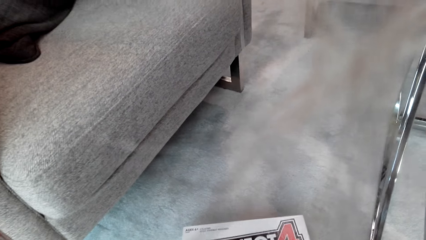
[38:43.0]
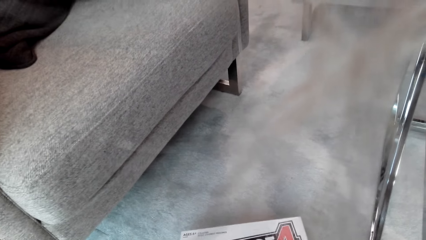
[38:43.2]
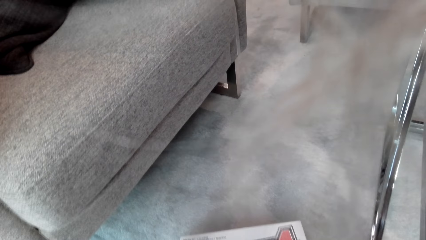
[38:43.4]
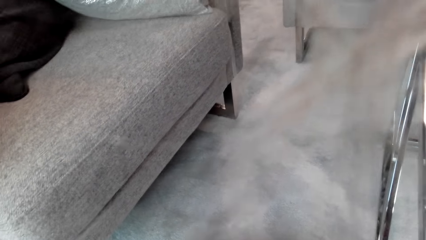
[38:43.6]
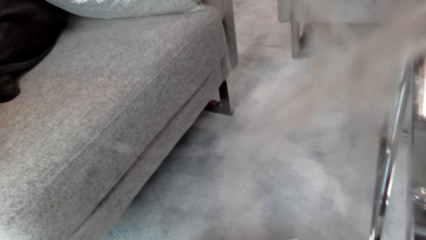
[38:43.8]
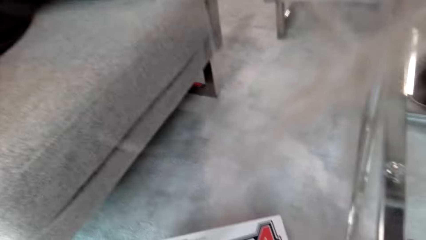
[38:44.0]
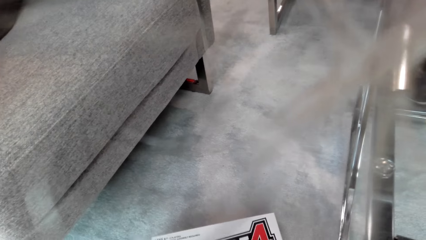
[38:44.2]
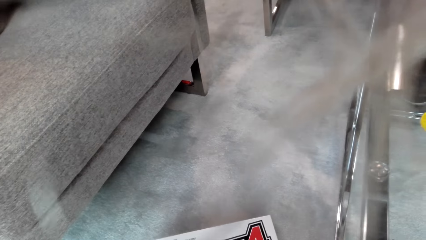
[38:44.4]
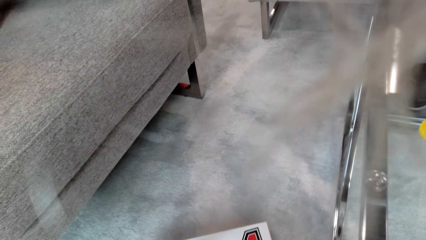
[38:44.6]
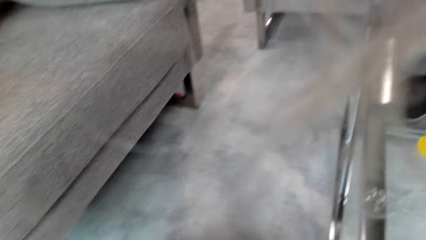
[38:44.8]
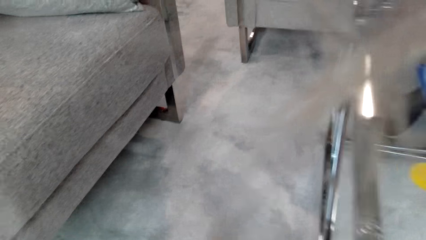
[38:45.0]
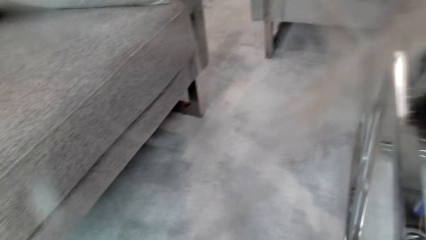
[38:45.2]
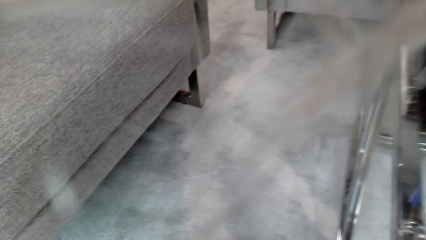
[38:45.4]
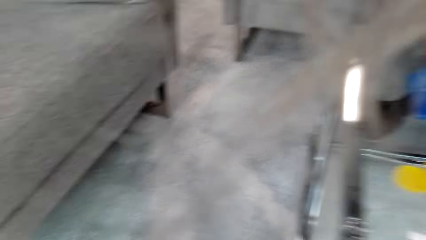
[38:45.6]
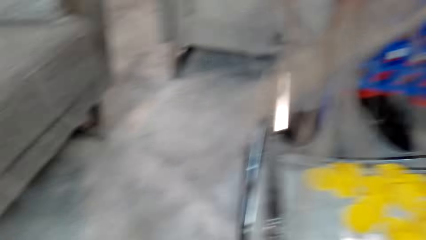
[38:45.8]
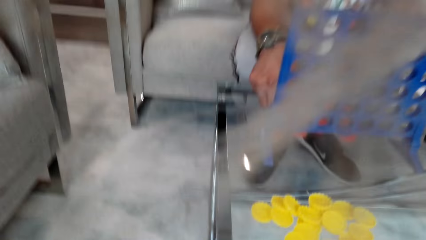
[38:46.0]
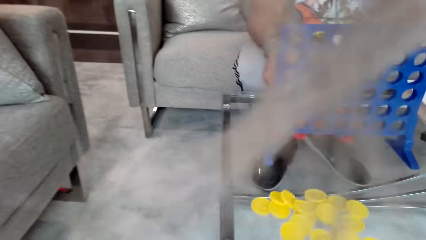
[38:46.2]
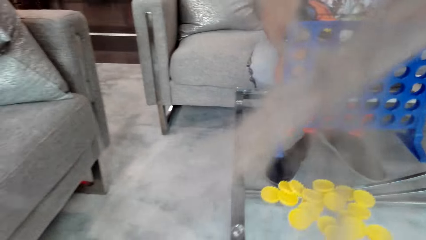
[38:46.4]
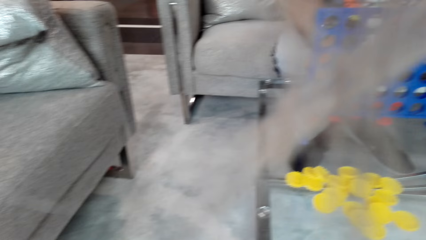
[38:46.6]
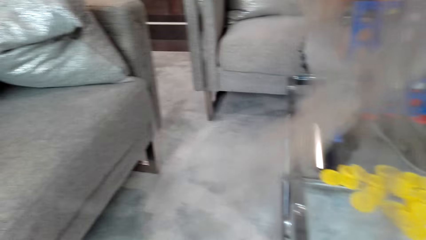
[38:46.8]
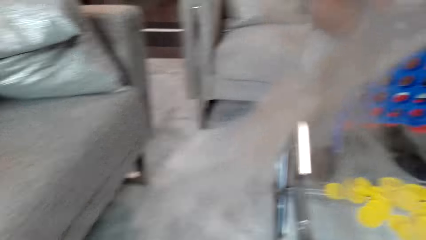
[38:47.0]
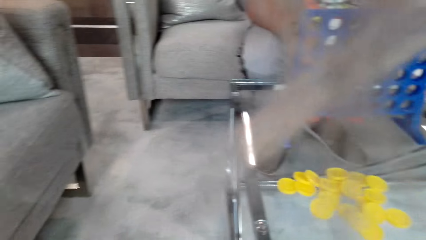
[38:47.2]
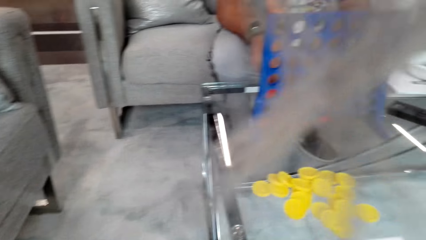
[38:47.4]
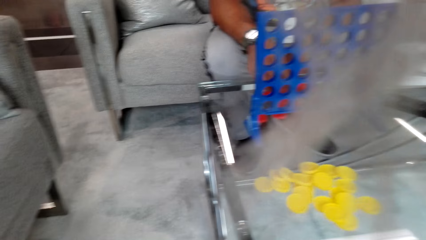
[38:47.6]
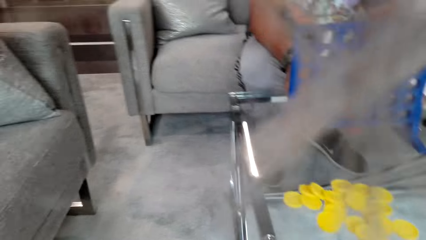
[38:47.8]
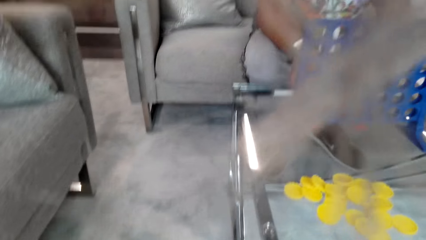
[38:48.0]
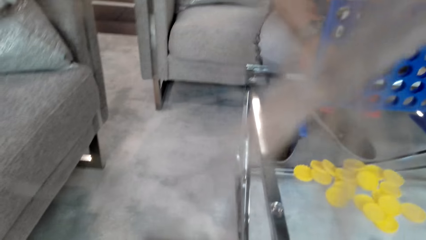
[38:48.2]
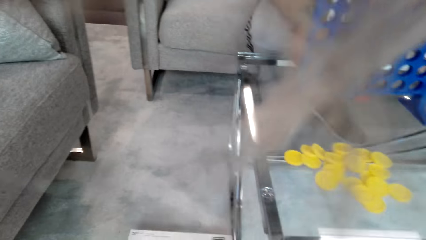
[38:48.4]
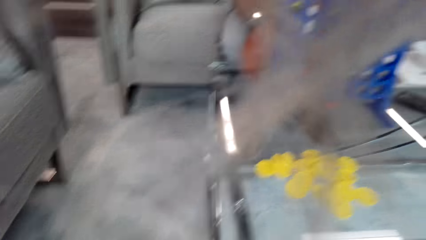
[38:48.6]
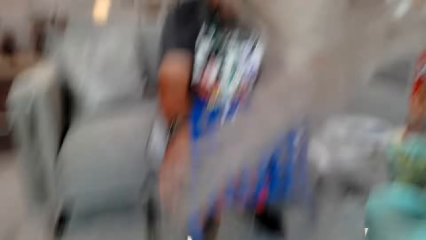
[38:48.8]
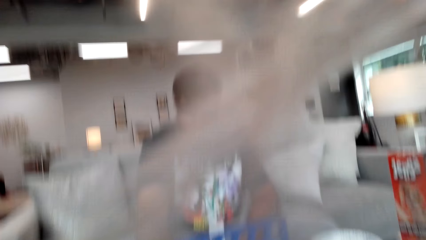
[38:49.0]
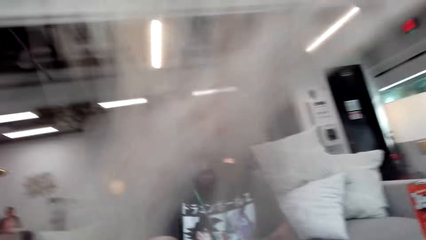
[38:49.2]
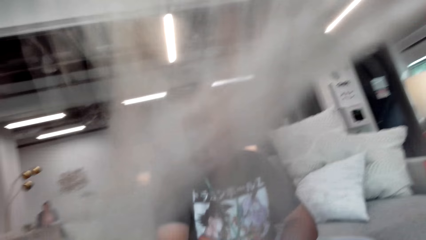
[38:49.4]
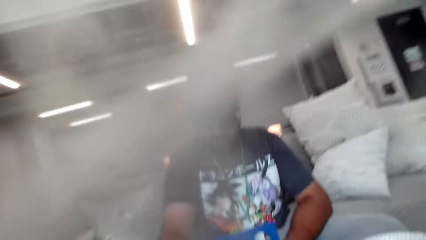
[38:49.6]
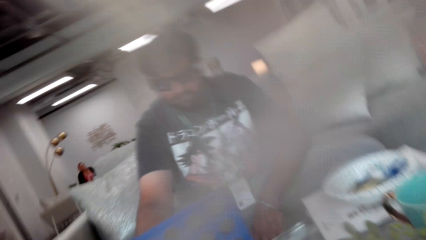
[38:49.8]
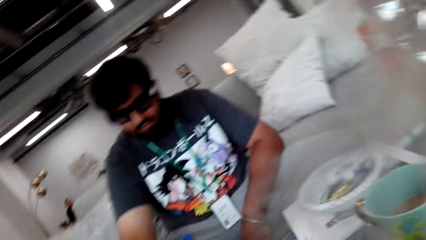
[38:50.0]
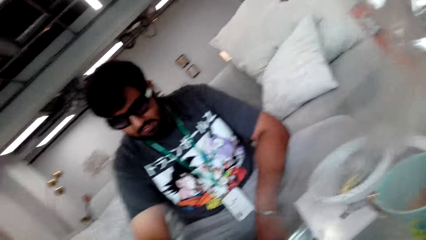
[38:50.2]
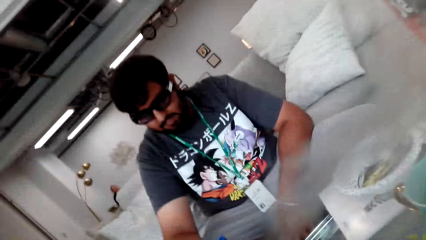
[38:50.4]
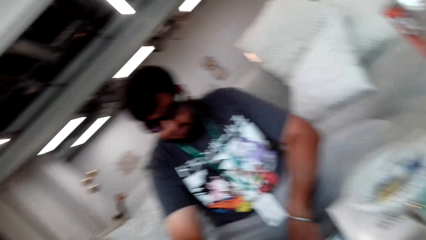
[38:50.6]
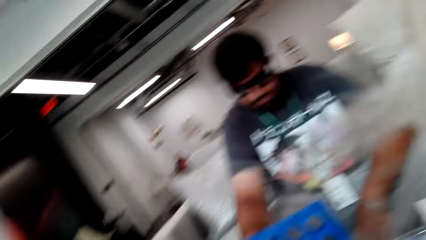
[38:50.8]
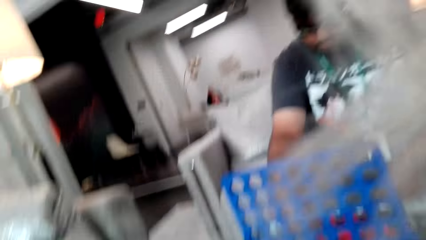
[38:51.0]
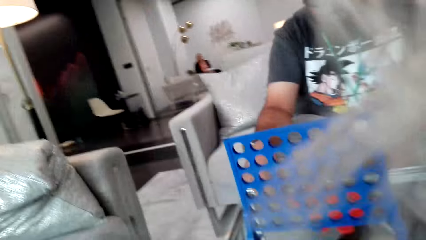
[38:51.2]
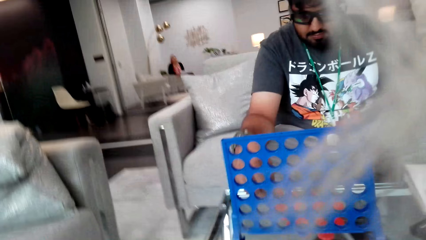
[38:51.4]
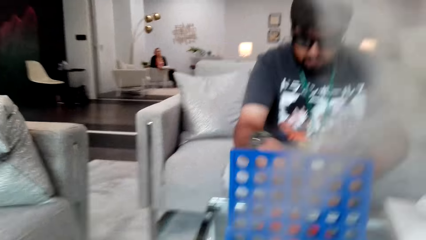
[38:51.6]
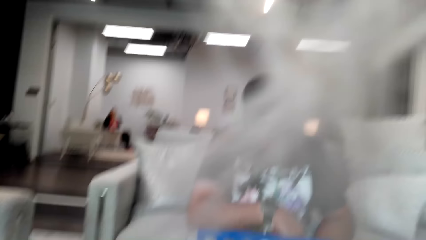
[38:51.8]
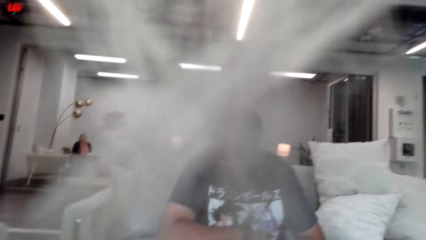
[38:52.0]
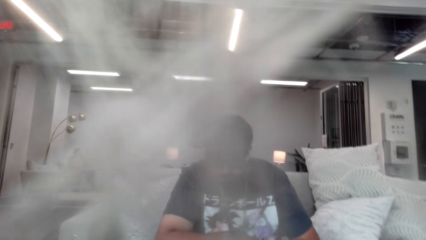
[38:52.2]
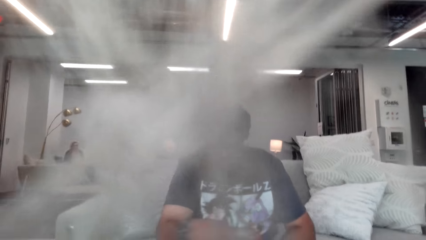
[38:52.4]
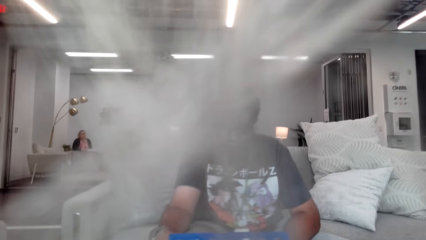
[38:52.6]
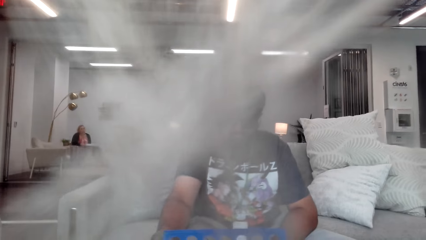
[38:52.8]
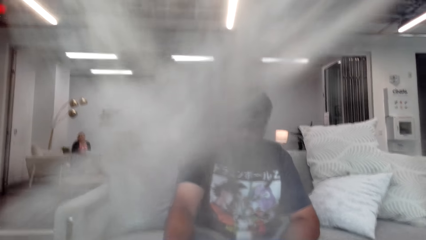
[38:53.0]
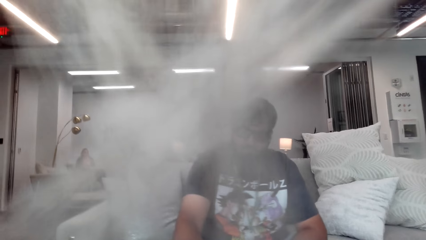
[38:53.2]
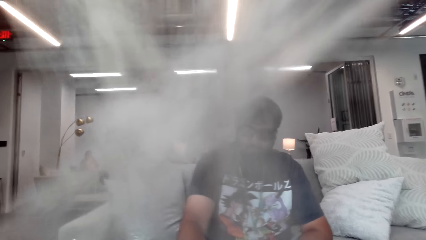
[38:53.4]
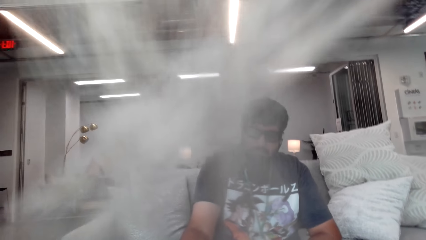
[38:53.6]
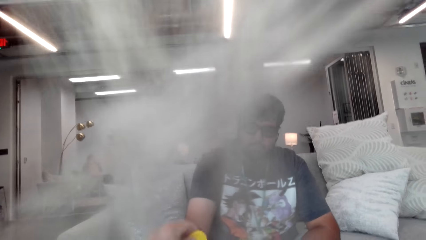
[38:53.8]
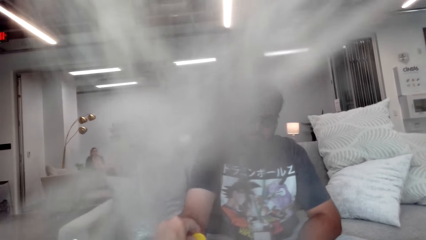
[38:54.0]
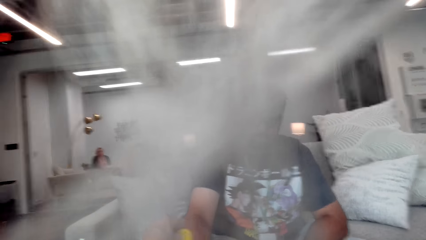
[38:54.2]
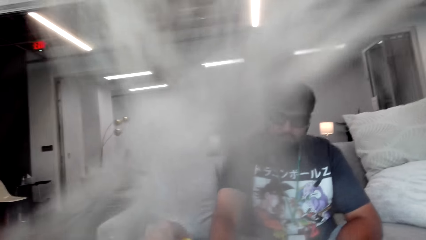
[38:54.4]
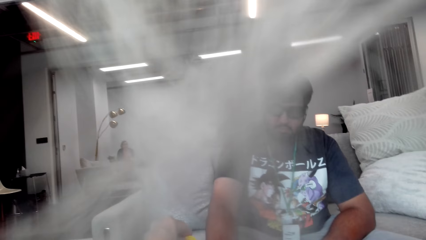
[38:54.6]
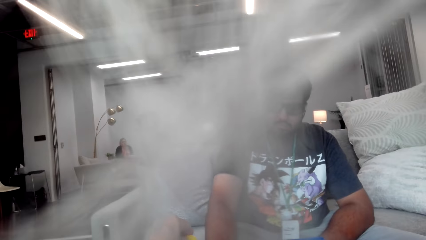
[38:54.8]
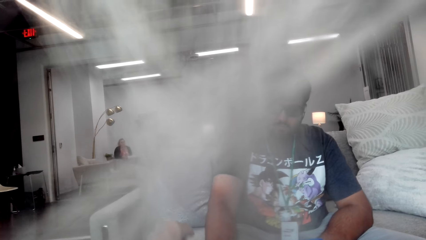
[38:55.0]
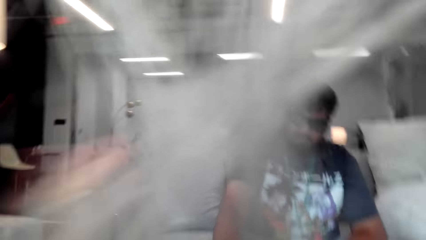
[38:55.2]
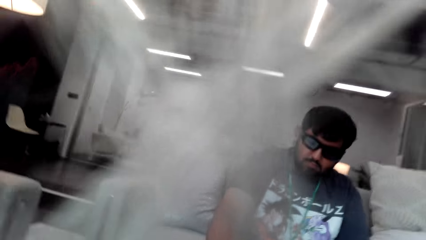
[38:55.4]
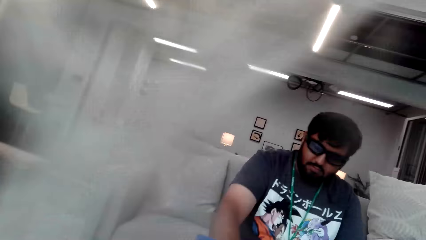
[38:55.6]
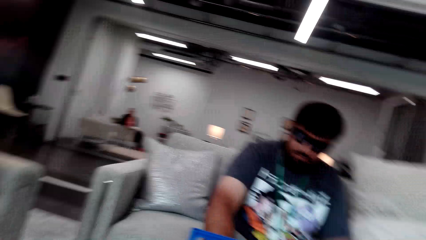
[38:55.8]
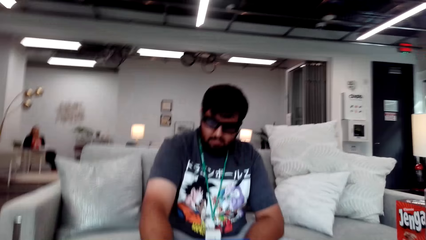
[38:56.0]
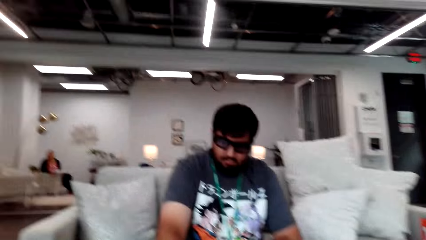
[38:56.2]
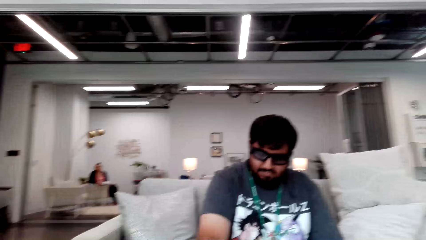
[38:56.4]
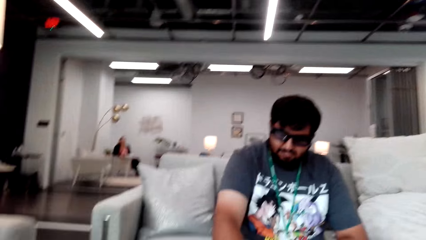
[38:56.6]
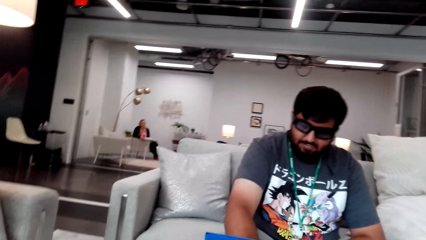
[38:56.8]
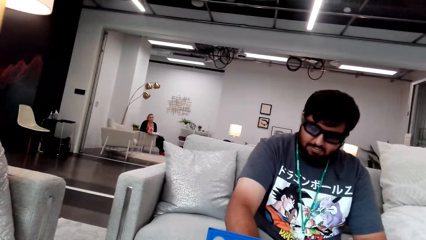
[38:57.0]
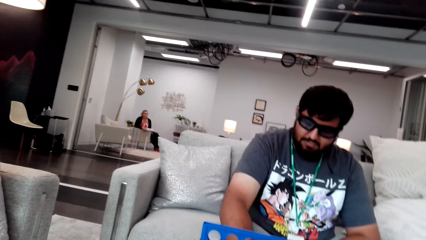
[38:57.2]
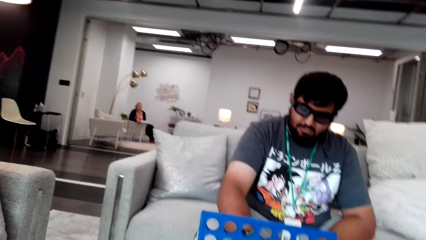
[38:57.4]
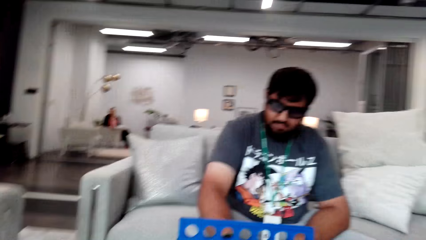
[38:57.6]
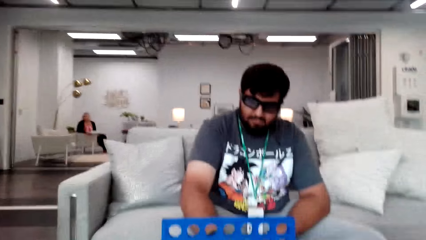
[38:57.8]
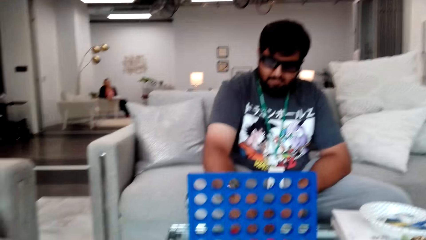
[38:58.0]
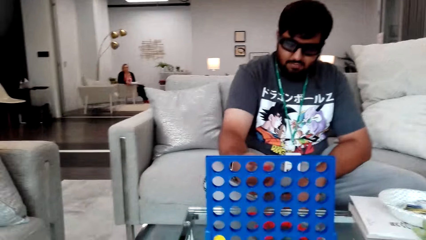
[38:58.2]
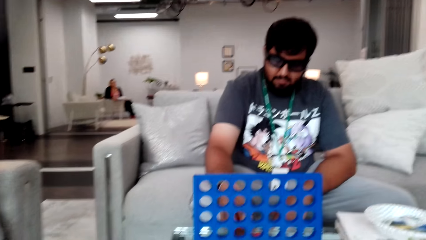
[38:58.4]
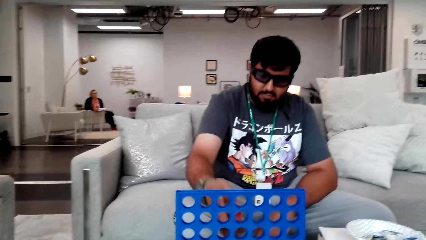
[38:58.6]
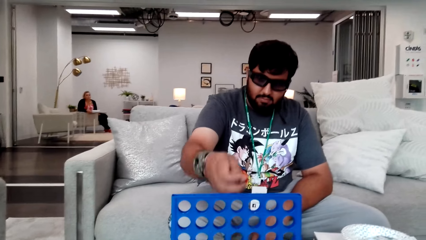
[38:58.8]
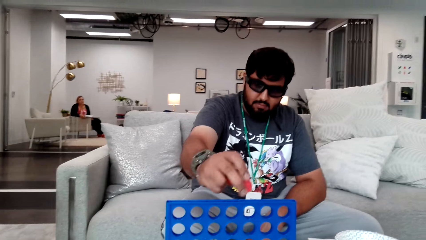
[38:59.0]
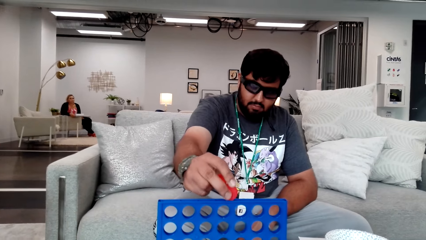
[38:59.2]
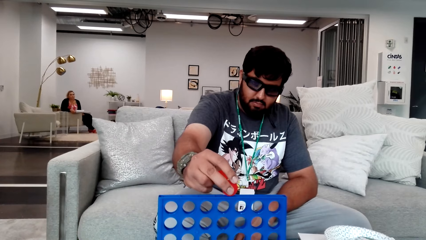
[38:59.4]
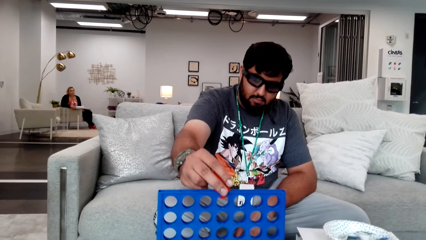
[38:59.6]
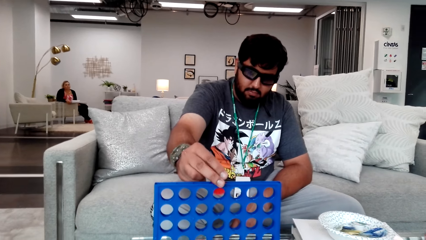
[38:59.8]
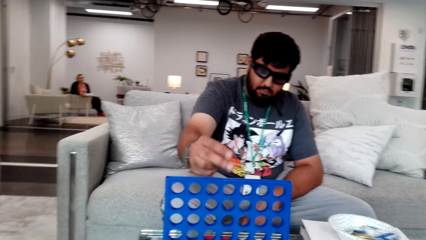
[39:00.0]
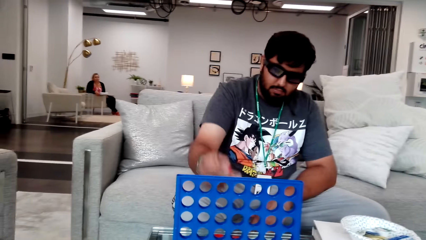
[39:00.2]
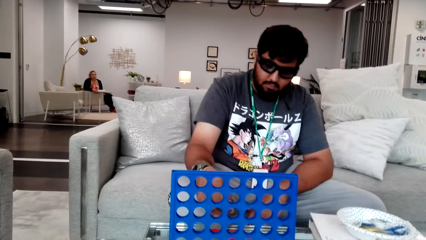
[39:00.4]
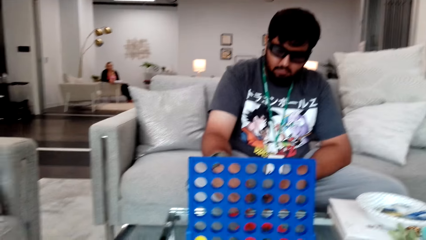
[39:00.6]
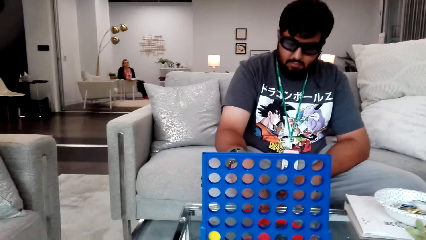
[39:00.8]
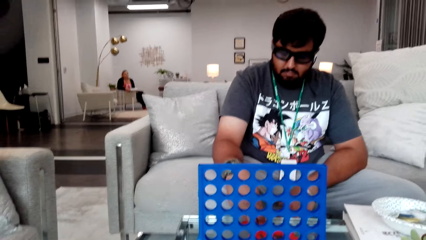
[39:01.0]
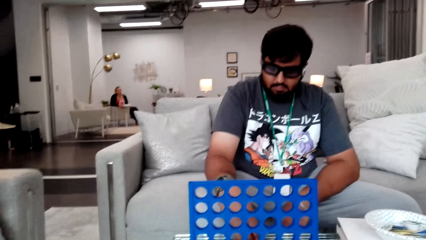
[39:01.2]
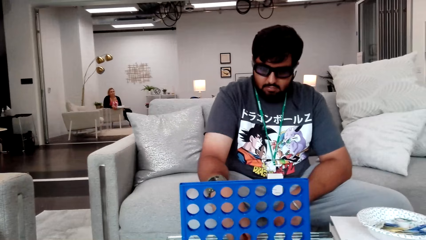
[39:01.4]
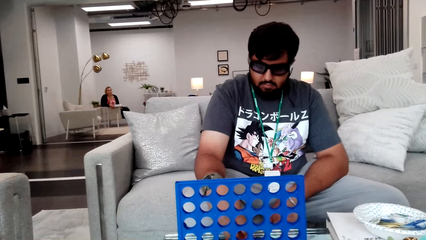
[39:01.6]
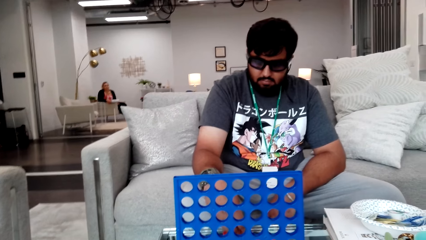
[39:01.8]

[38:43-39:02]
The camera wearer sorts game chips. A man moves pieces on the table. The man plays a Connect 4 game and drops a piece in the board.
